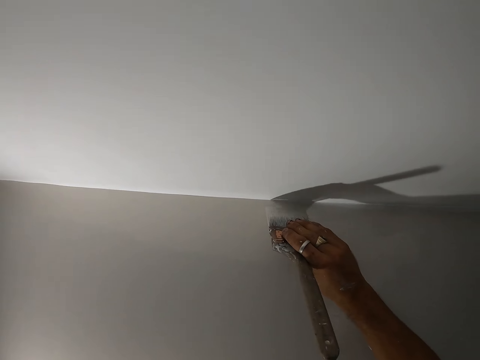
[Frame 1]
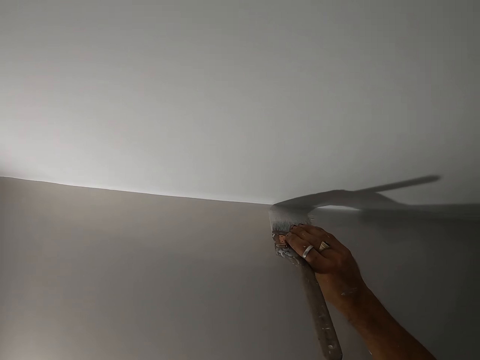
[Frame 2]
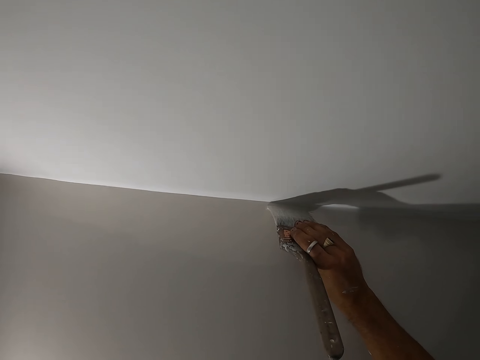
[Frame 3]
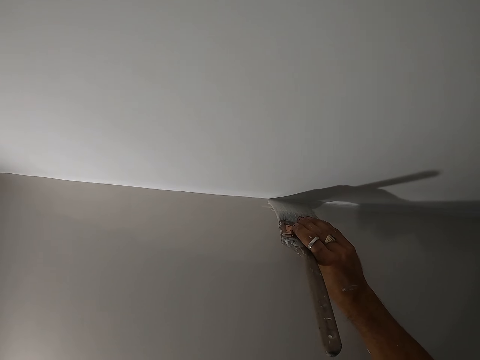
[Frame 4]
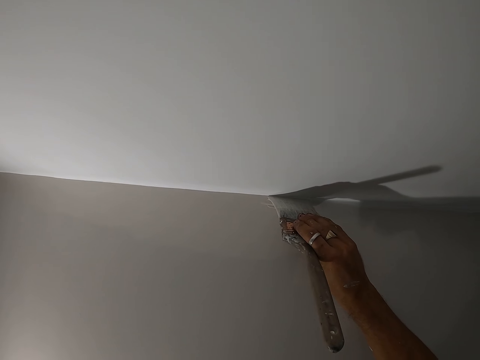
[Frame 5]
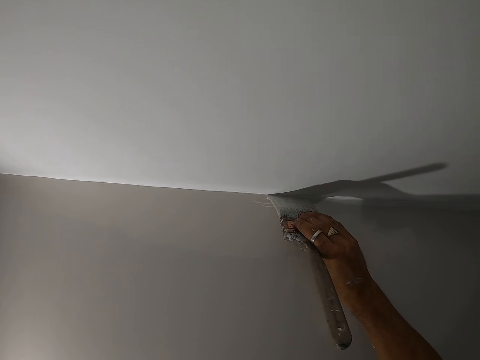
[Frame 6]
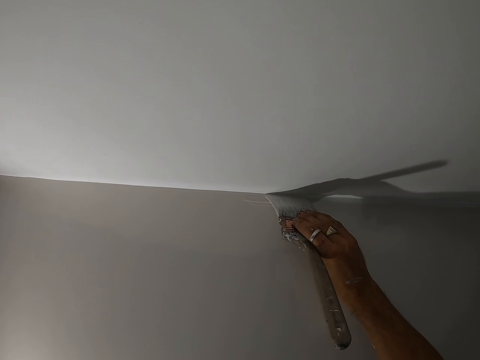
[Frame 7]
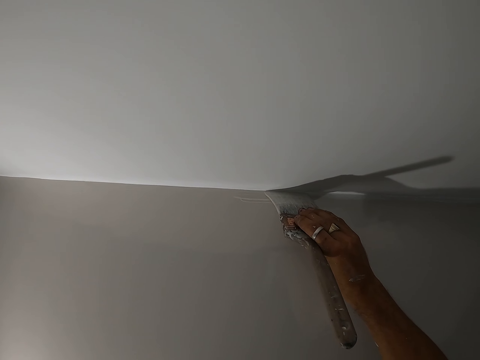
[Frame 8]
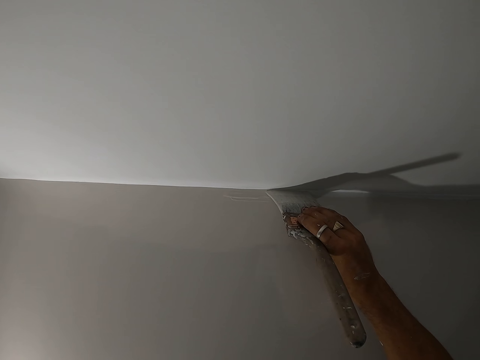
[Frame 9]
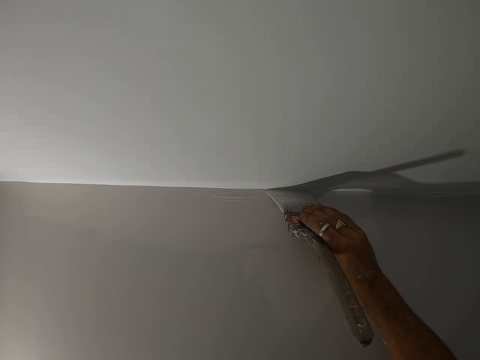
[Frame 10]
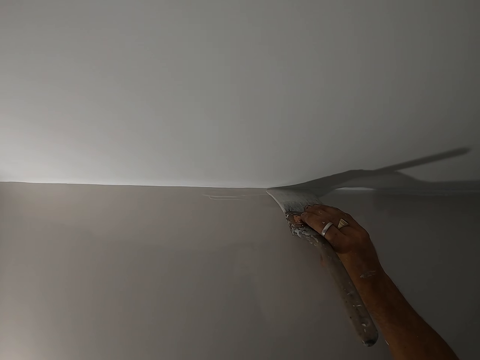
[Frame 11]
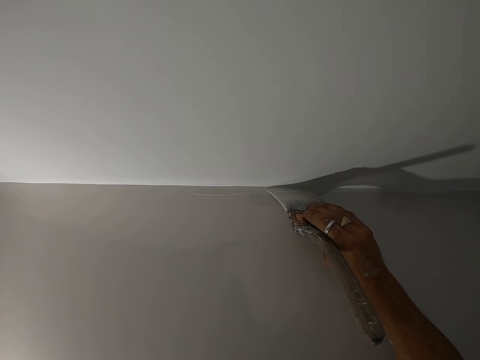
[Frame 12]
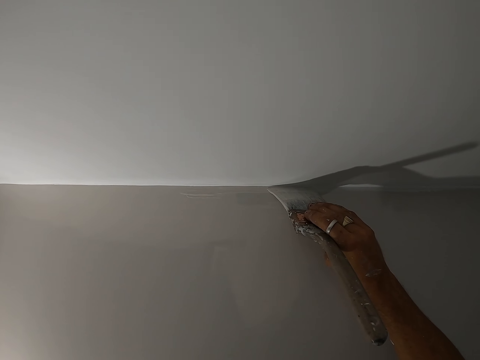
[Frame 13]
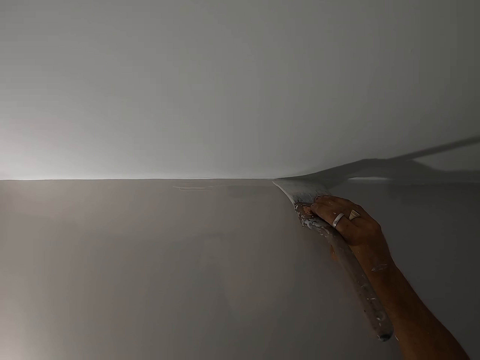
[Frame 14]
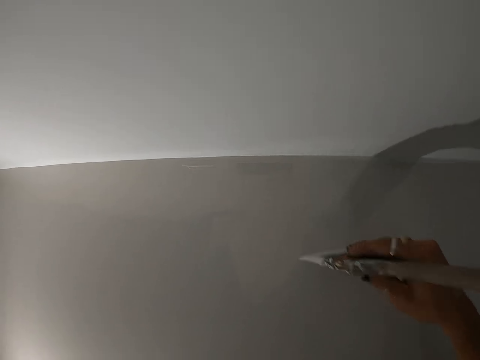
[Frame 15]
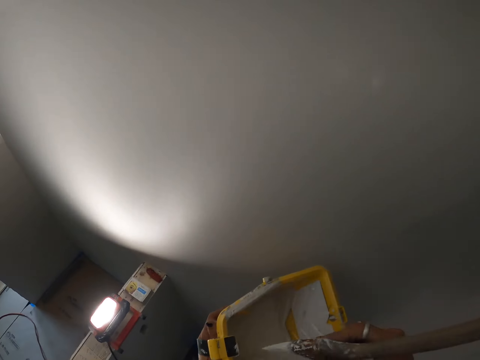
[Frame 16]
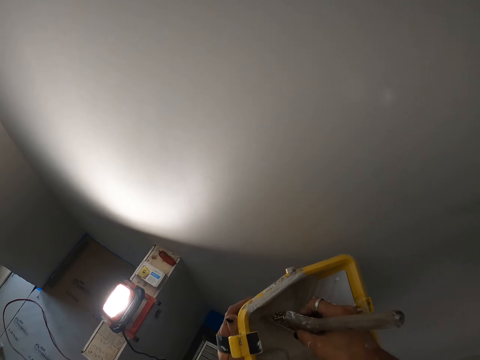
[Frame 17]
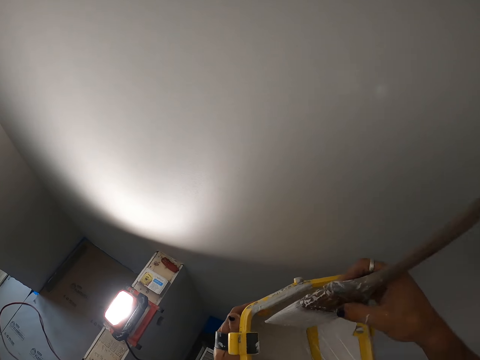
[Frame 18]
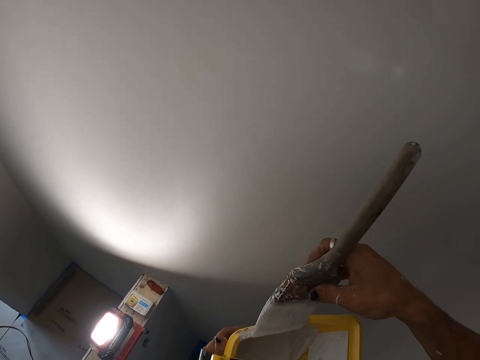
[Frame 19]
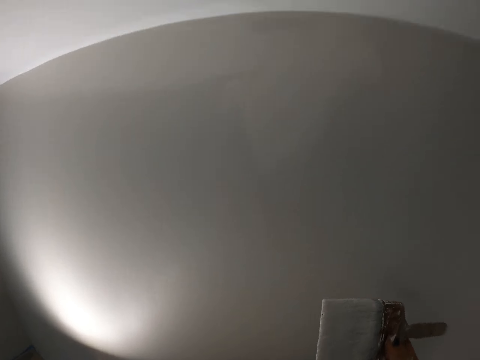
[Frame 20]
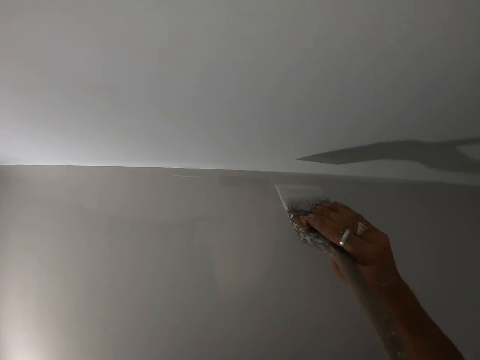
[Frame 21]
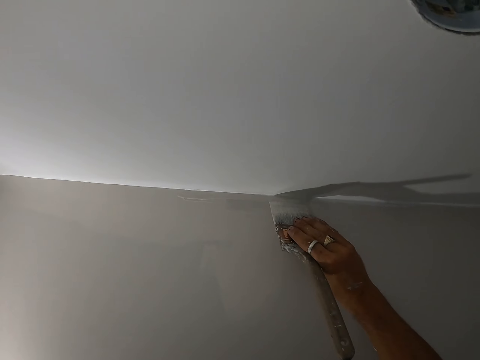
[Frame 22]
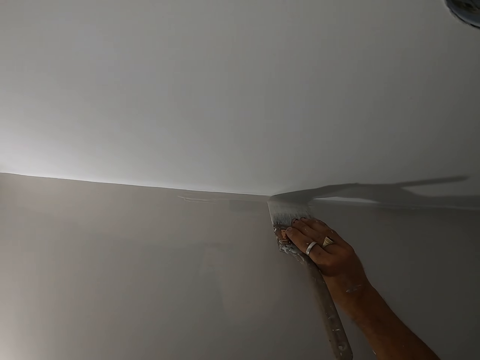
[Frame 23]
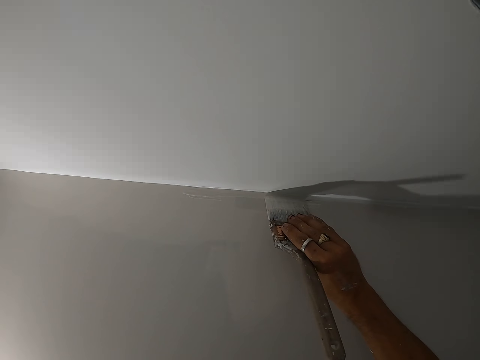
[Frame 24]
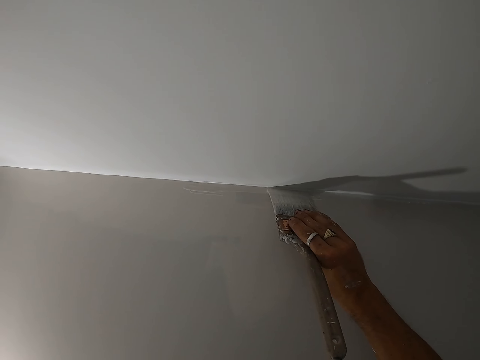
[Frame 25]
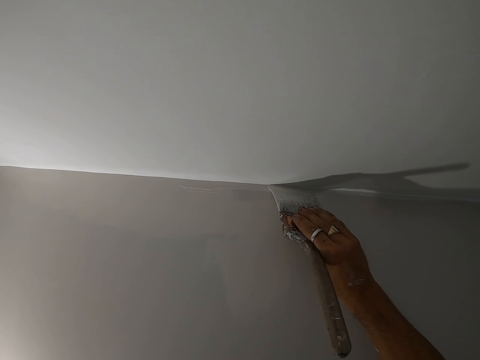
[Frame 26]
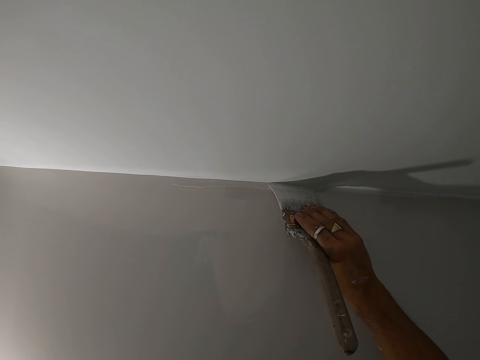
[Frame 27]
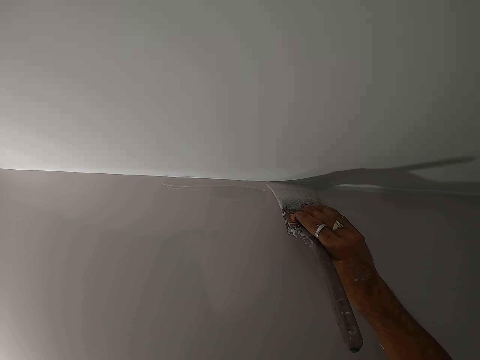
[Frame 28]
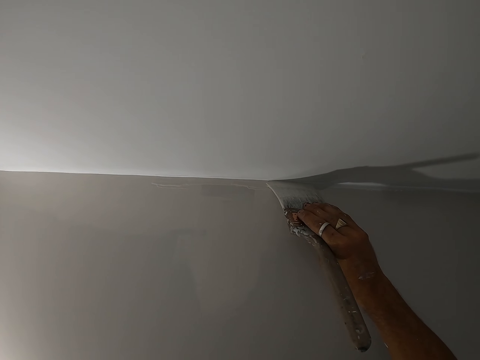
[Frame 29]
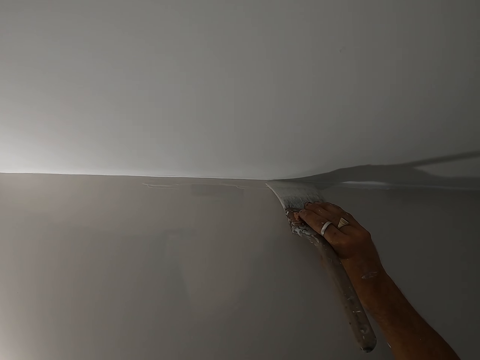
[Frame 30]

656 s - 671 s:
The camera wearer paints the wall with the paint brush. They dip the paint brush in the paint bucket. They wipe the excess paint on the paint bucket. They paint the wall with the paint brush.

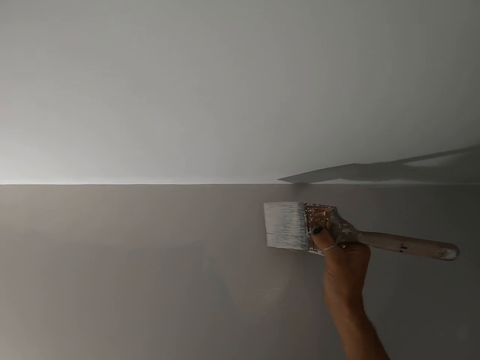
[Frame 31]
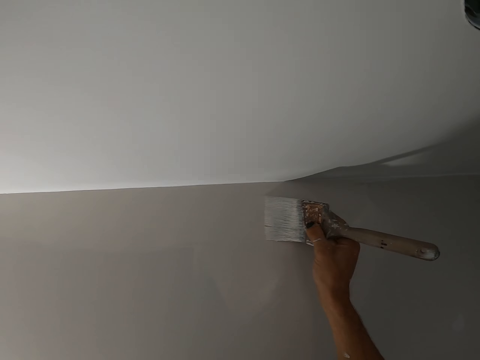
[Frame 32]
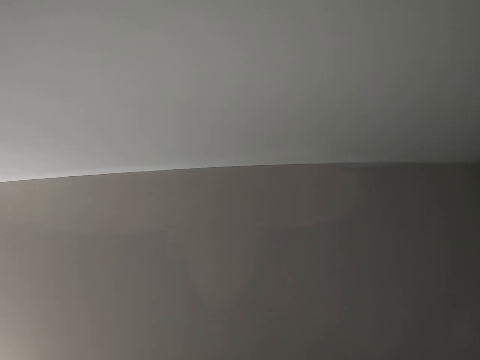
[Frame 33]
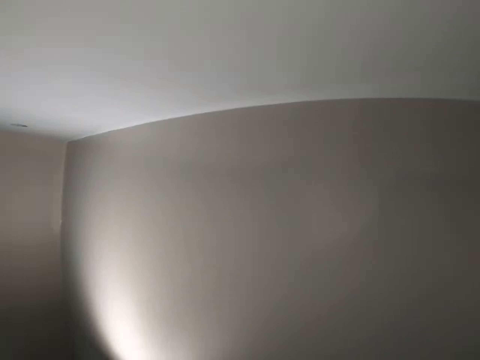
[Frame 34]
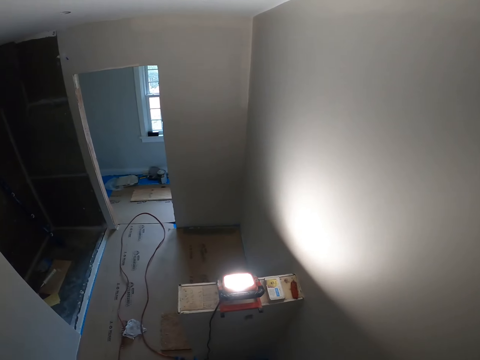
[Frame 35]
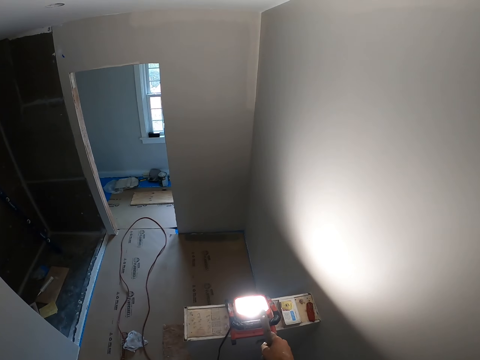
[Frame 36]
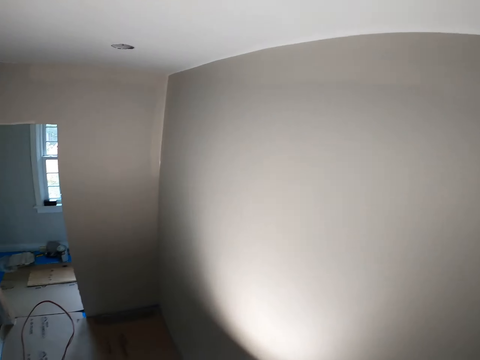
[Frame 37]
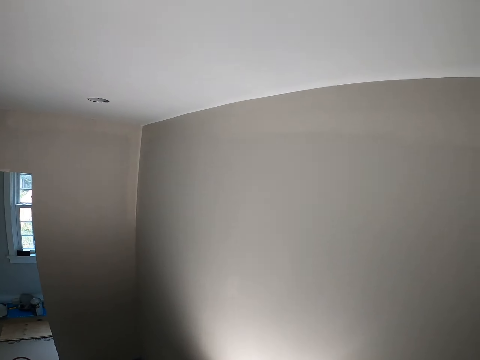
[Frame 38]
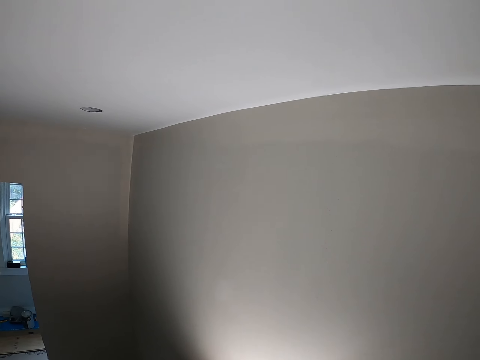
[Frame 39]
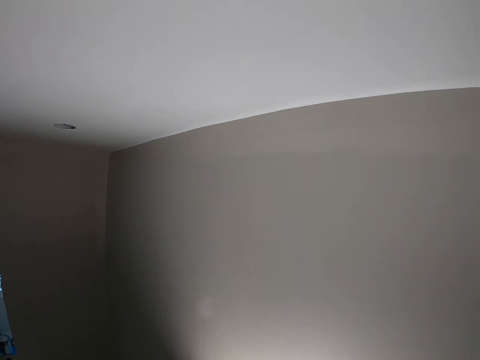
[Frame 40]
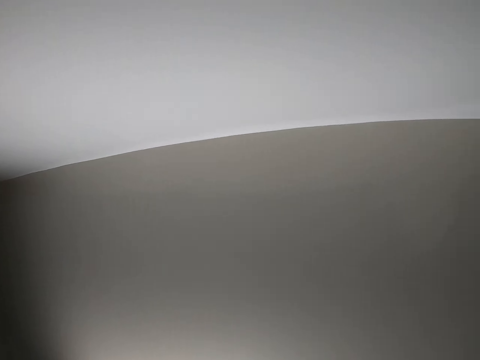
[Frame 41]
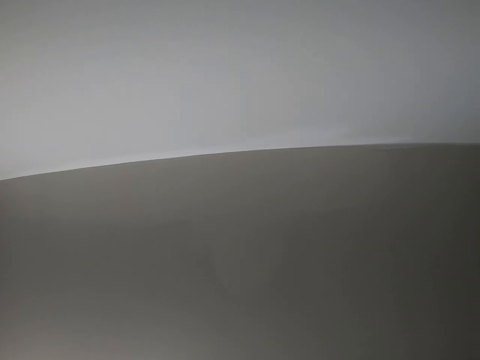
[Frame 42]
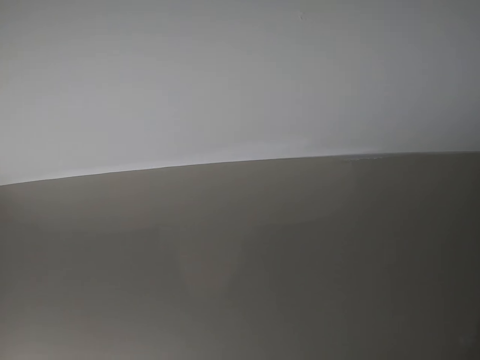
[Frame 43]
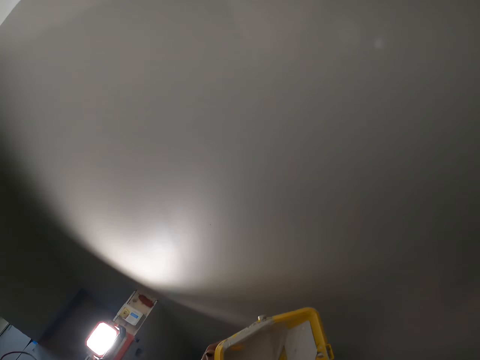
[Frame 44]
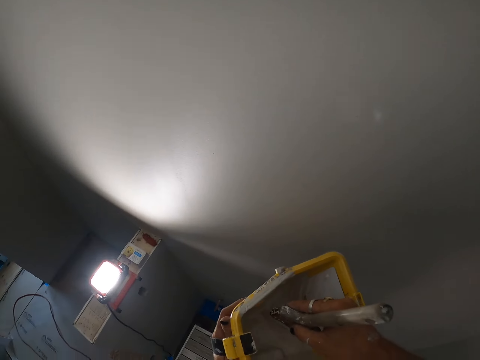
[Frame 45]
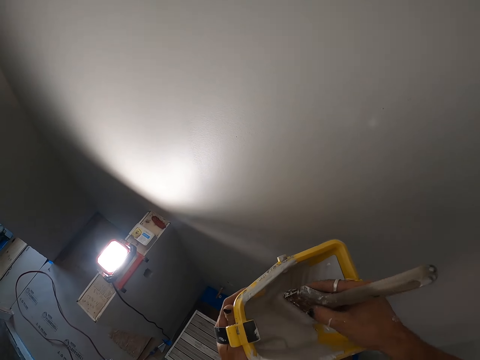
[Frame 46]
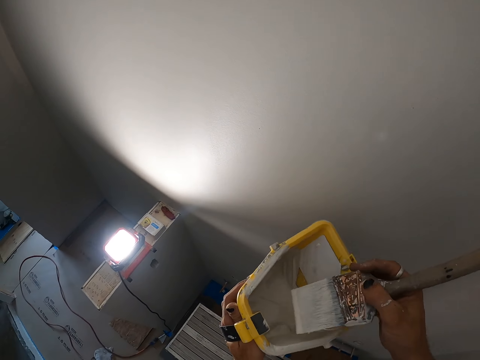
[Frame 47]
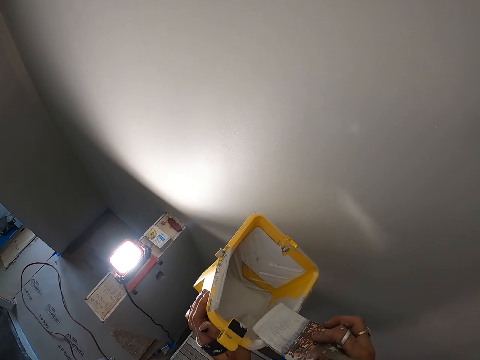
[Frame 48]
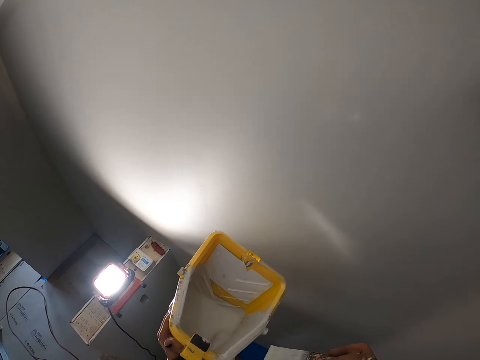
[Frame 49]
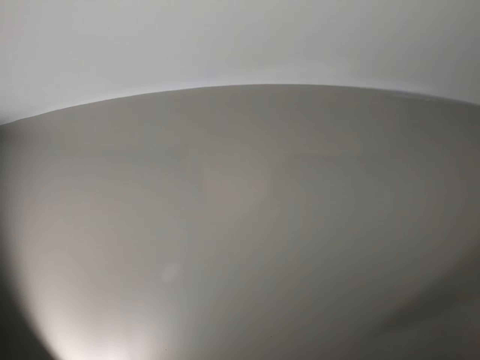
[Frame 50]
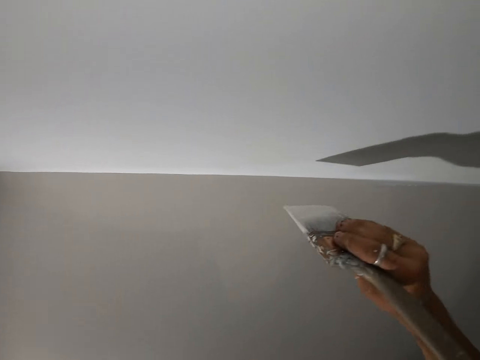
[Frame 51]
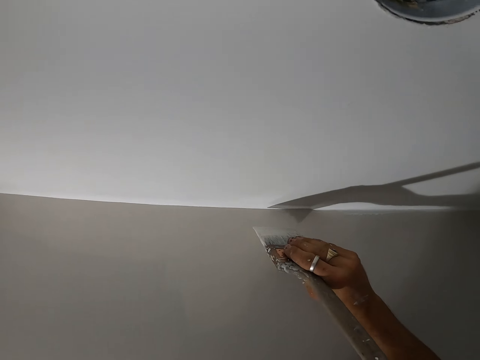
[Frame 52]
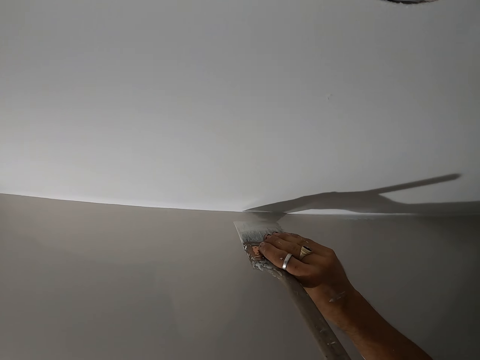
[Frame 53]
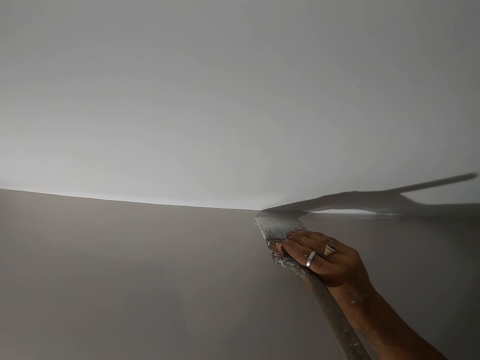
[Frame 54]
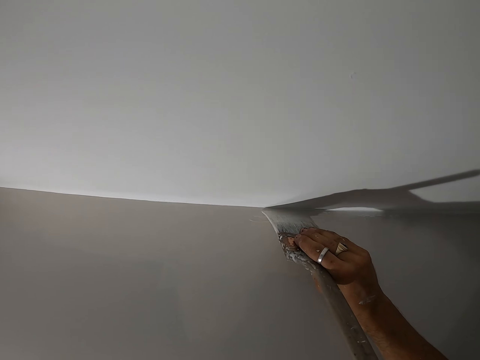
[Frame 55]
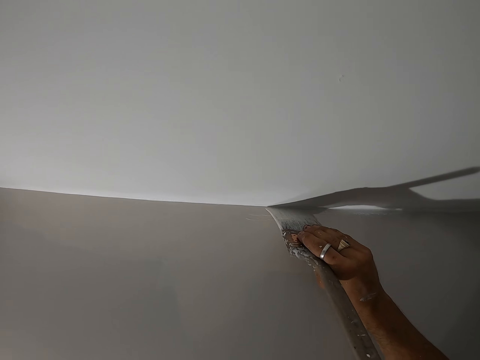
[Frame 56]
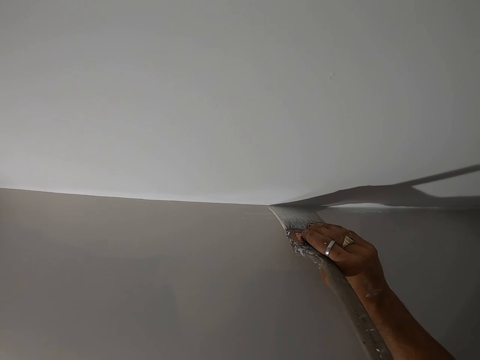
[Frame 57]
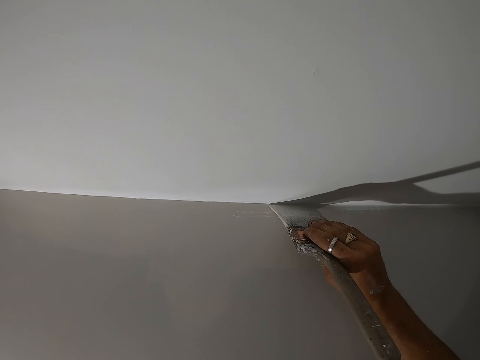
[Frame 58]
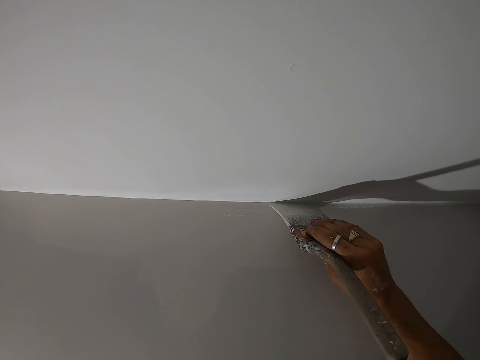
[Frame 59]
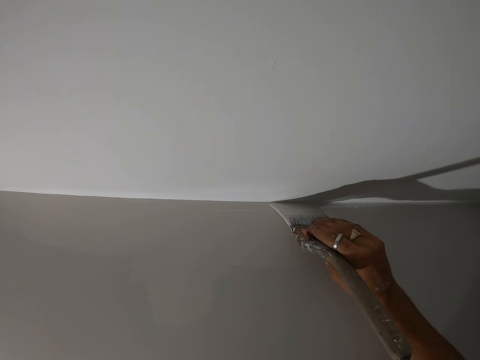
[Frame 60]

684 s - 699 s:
The camera wearer turns around the room. They look at the wall. They dip the paint brush in the paint bucket. They wipe the excess paint on the paint bucket. They paint the wall with the paint brush.
